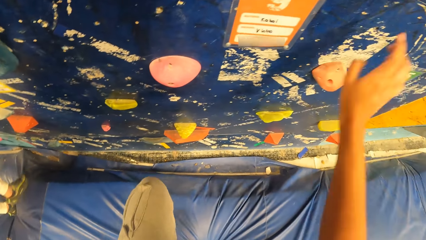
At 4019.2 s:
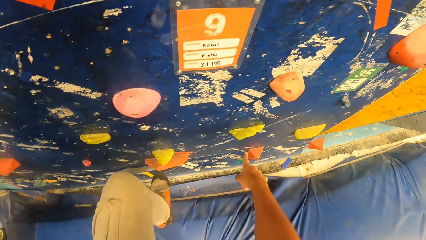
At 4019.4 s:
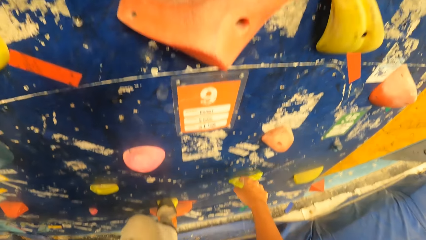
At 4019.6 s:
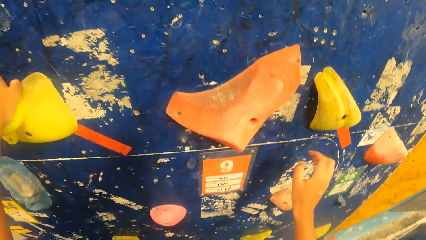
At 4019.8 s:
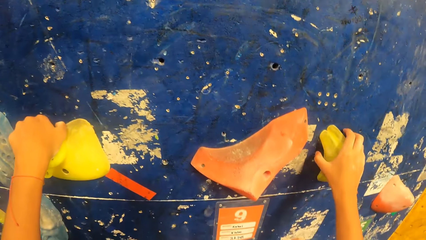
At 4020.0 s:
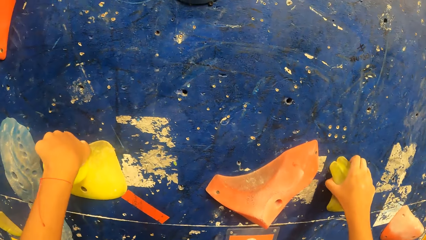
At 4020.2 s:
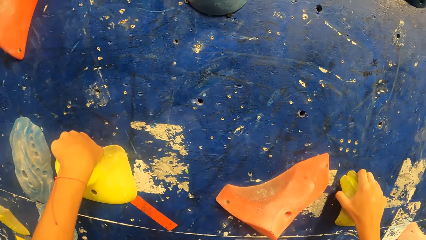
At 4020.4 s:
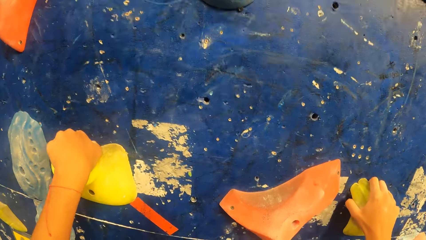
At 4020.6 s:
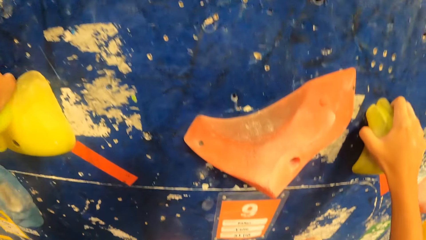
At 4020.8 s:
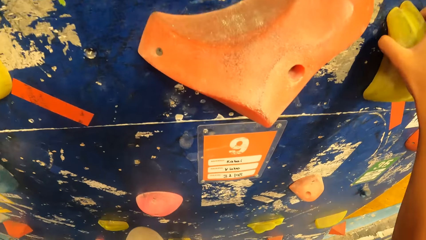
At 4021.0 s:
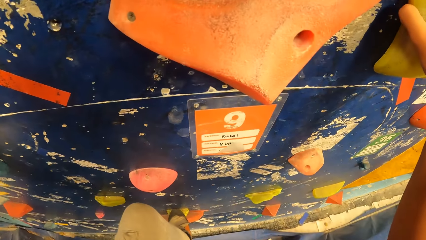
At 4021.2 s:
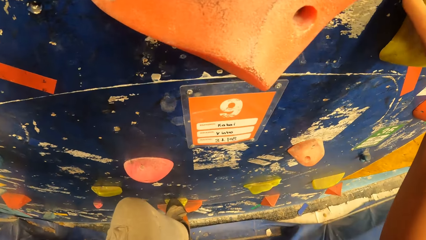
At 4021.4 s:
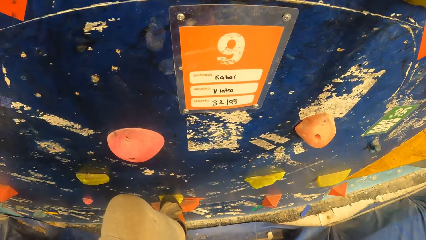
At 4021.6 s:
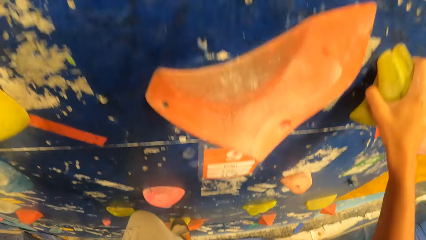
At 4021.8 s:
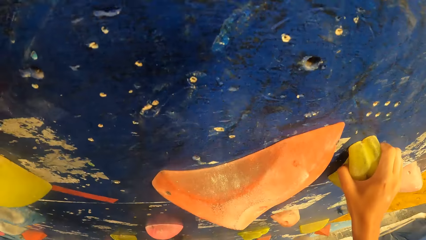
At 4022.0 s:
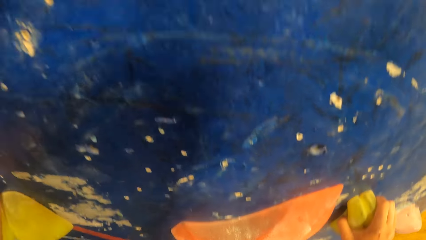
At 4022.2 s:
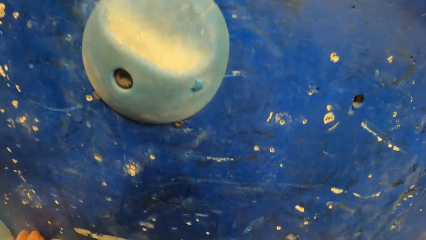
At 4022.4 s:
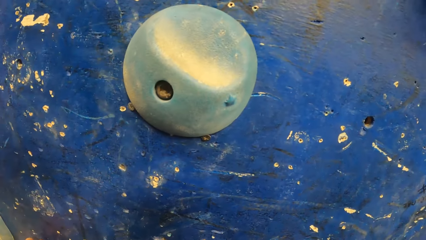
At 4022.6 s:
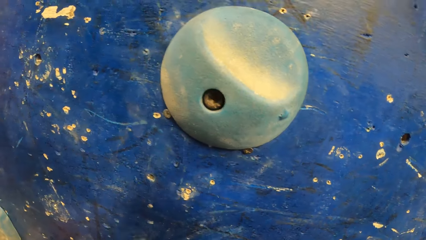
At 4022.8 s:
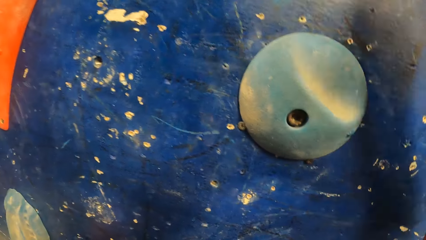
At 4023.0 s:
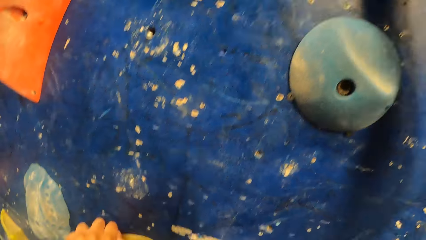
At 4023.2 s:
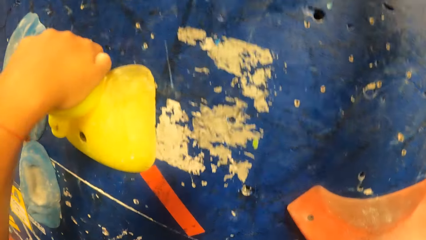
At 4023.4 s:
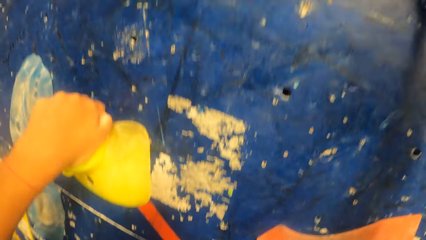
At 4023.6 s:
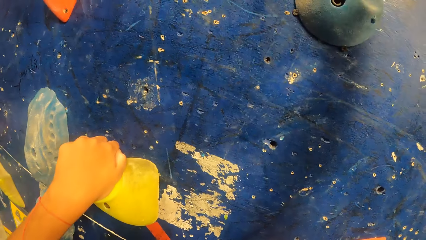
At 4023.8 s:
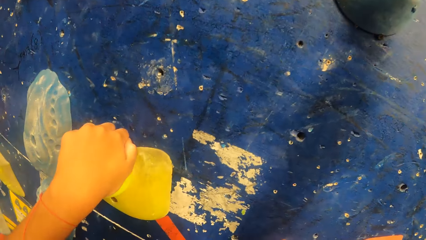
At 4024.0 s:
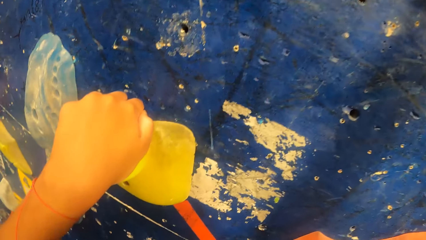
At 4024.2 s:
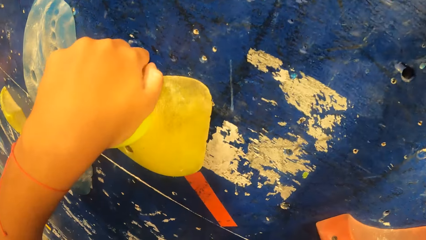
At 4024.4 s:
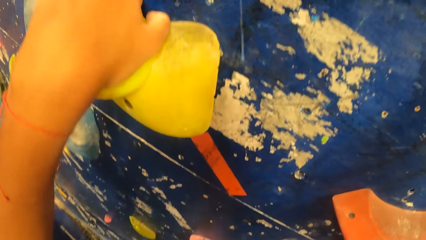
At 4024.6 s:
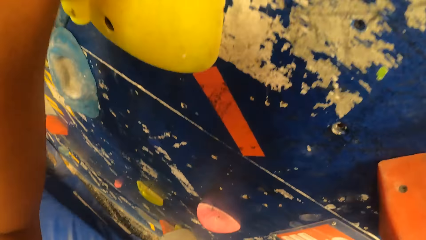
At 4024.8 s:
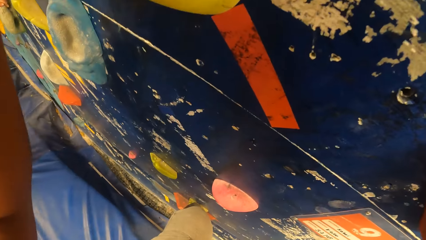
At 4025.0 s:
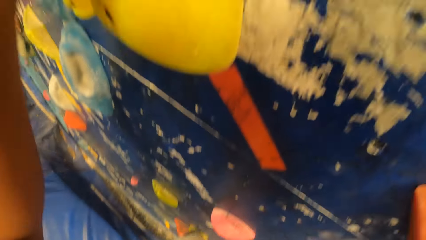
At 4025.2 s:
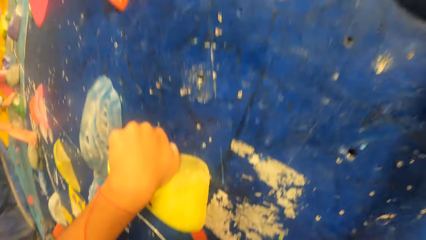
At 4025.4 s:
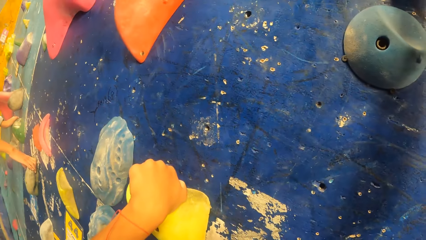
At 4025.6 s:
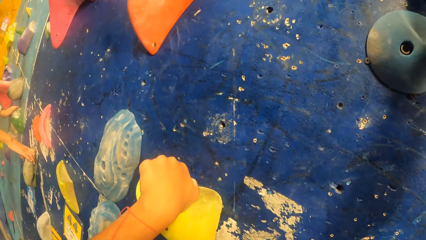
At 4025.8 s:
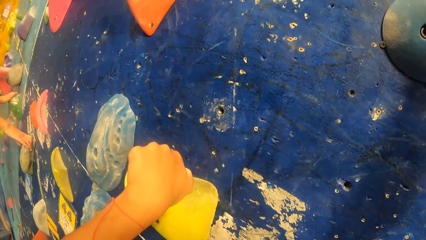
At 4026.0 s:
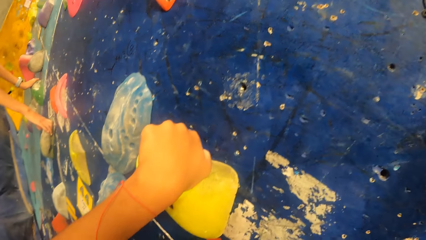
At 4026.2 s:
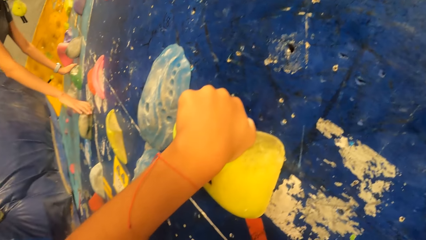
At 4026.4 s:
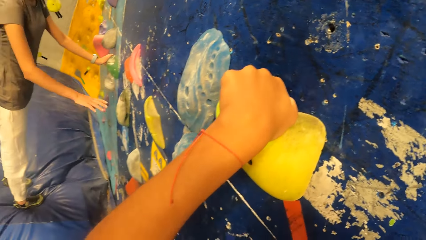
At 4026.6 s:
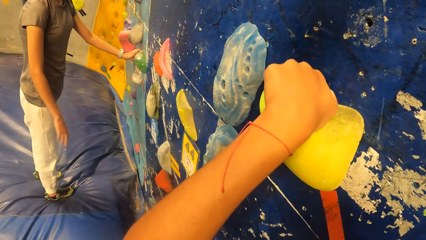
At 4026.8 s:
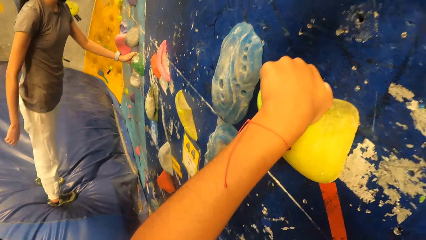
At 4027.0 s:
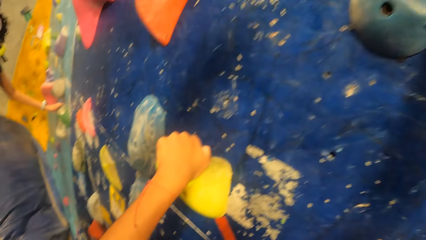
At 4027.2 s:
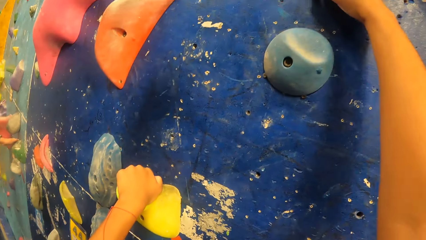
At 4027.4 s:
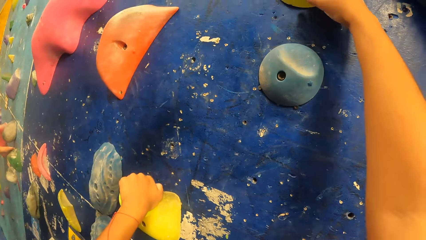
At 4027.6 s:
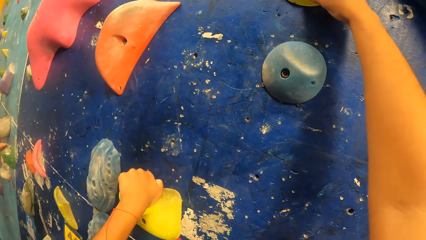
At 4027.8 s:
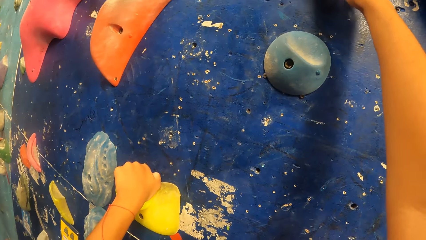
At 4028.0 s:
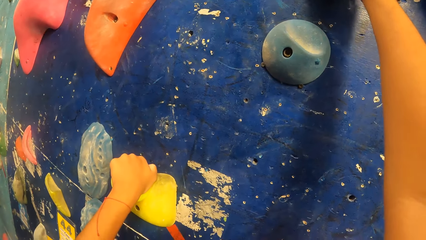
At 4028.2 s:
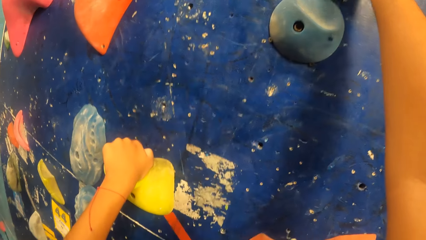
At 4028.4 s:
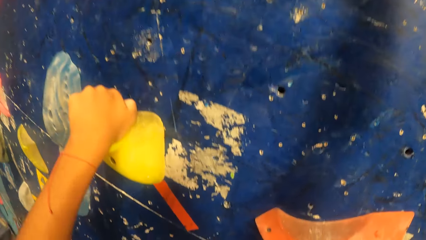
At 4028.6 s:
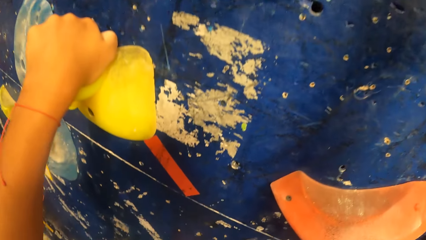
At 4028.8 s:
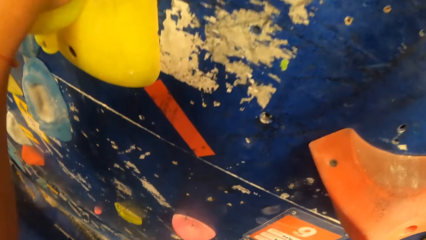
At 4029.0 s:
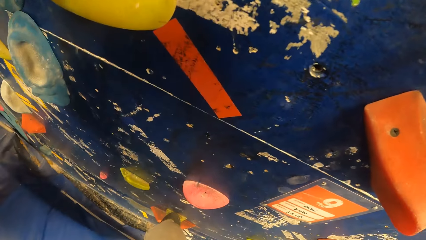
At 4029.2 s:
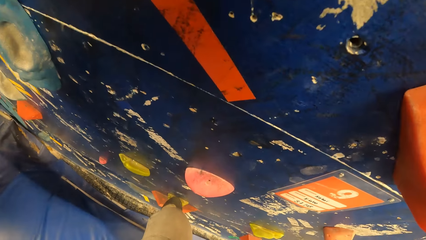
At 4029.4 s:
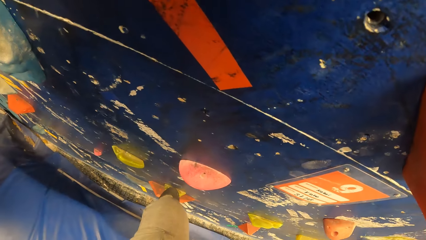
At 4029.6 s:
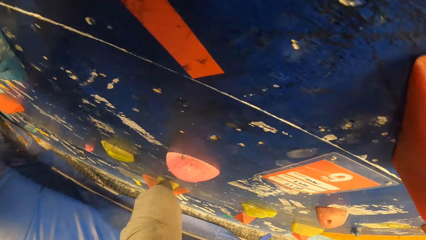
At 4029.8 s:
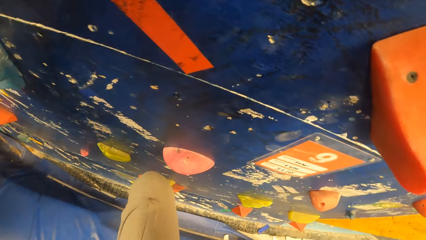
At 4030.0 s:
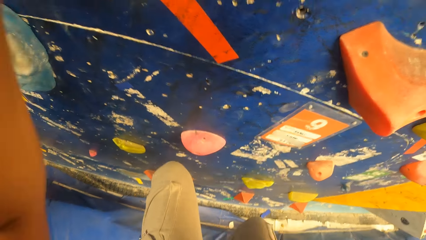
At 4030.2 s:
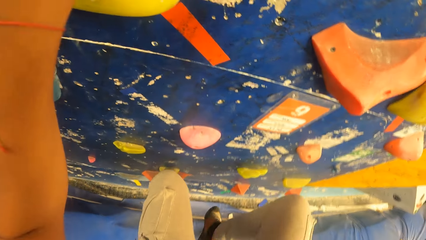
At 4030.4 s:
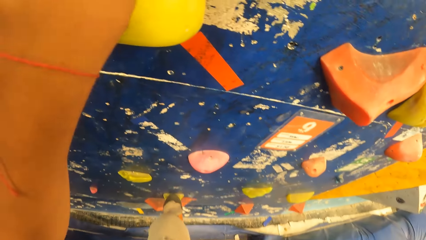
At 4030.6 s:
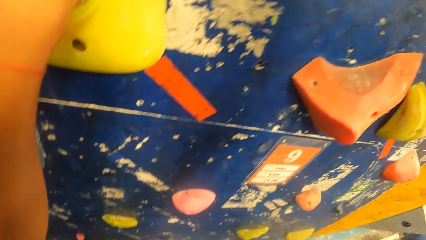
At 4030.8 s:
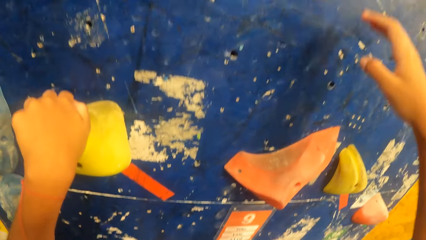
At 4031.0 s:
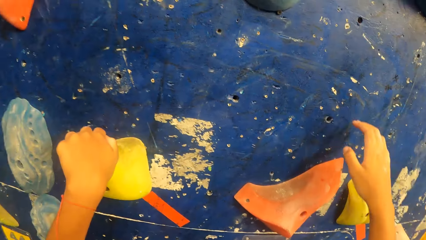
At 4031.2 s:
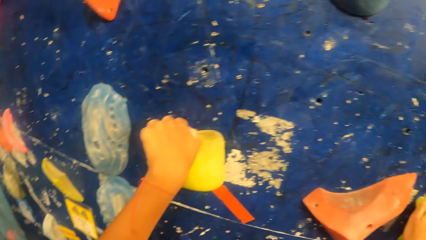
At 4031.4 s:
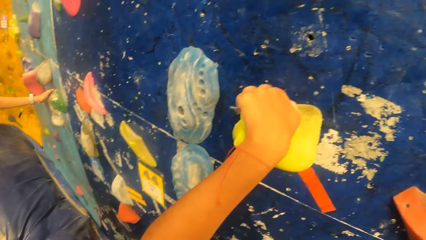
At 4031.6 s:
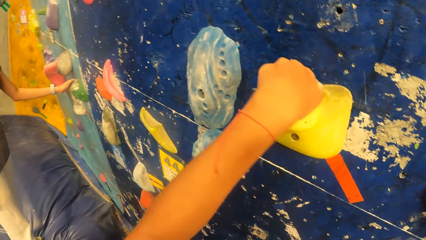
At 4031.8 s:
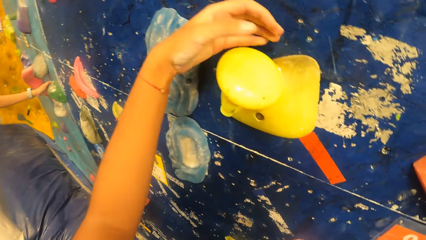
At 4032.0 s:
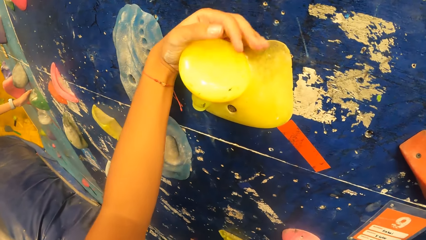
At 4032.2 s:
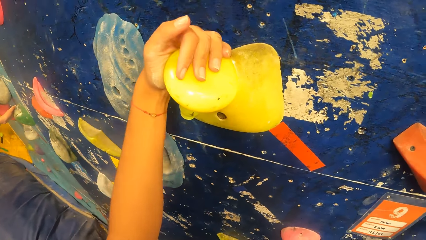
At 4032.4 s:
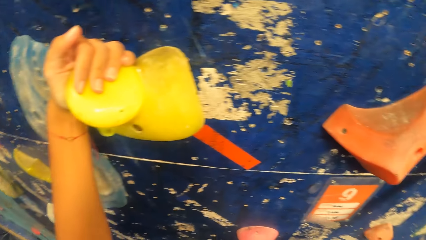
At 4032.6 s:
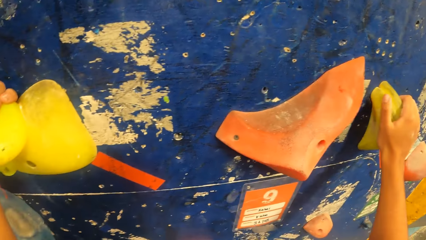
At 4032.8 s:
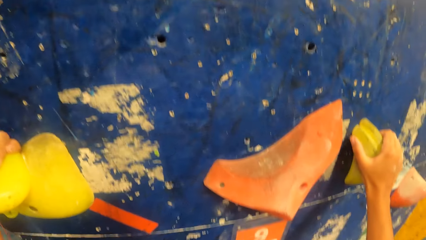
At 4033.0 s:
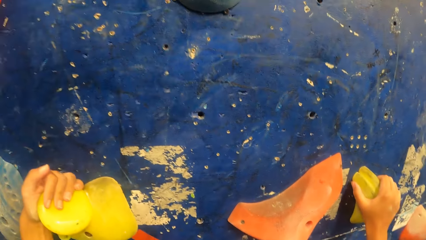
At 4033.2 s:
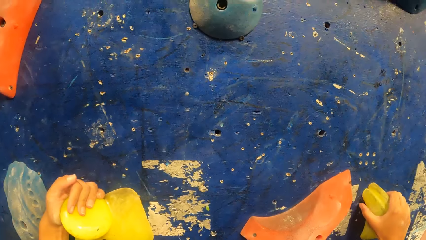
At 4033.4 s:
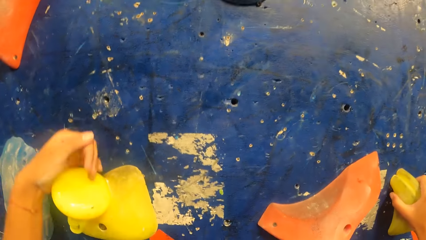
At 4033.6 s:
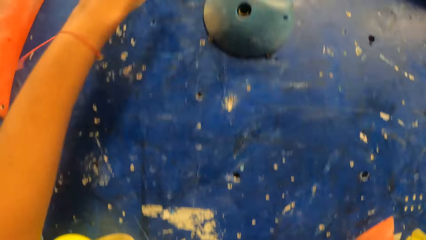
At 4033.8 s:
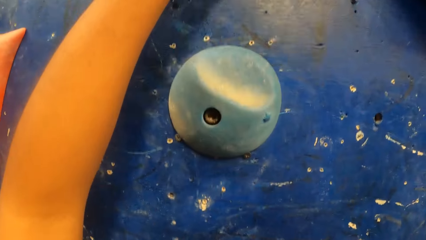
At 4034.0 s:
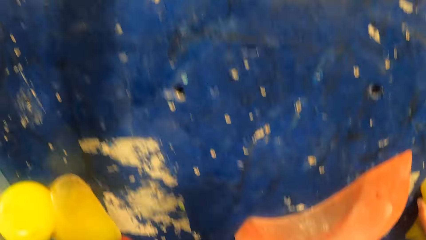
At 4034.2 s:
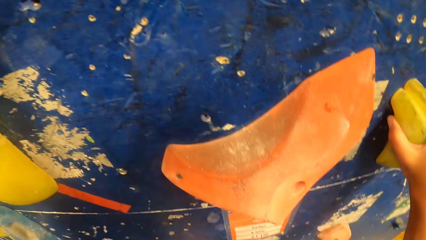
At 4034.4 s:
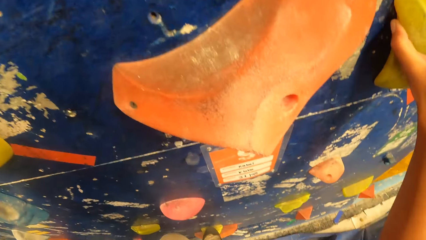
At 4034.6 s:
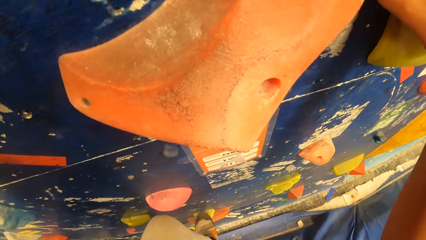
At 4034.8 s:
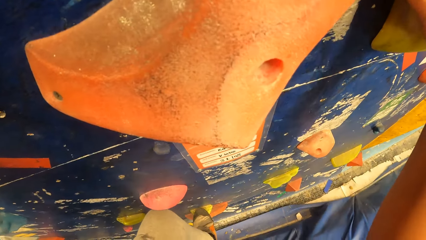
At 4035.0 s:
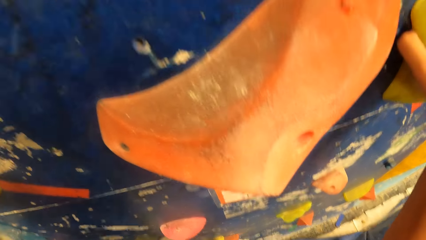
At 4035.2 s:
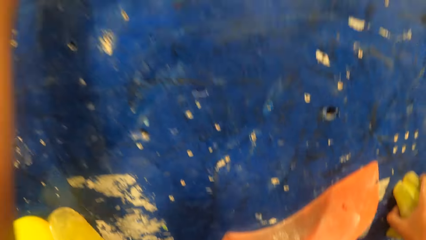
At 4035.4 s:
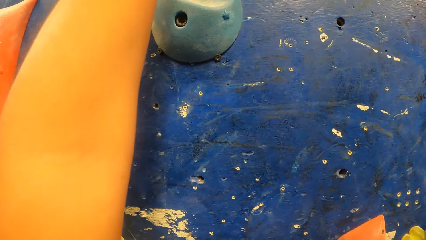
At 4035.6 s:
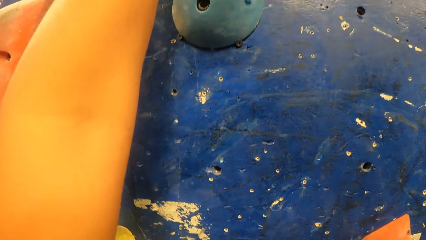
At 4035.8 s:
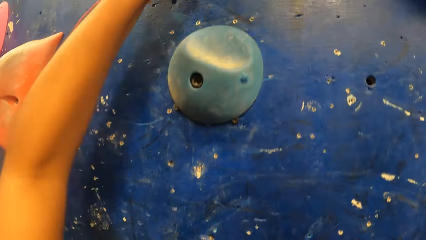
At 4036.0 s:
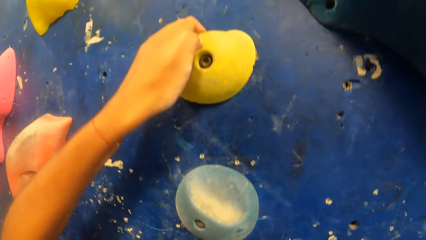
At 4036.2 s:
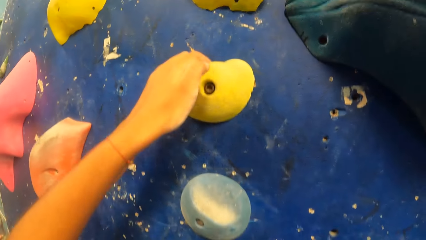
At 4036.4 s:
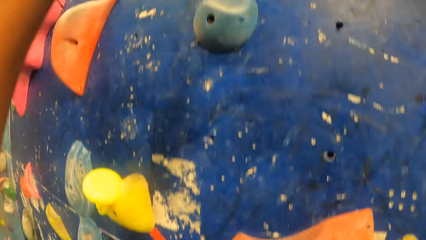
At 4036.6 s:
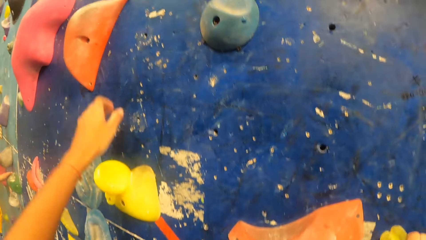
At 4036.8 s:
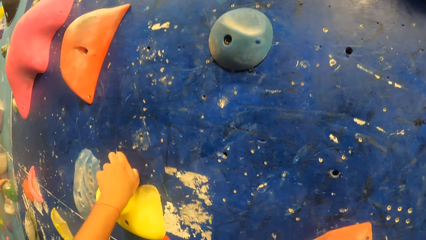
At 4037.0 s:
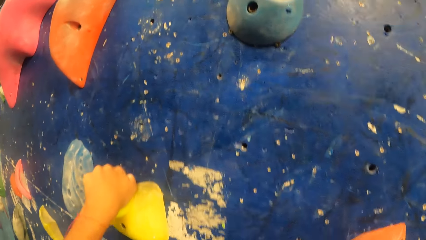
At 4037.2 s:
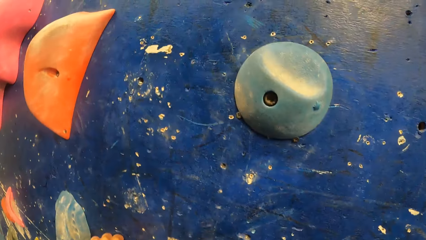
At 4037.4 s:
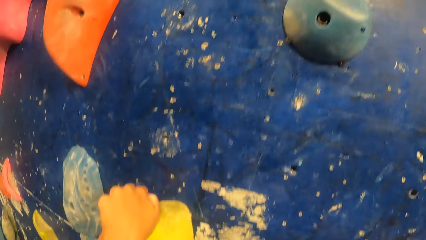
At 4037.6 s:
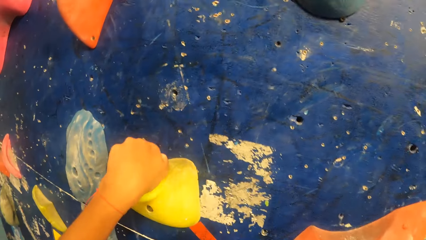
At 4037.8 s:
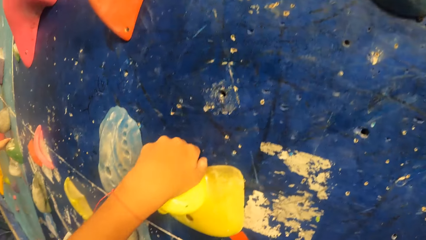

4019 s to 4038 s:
The camera wearer moves the legs down. They step on the rock and point a finger down. They hold the rocks and lift a hand up. They climb on the wall rocks. They look around. They hold the rock. They look down. They lift a foot up. They move the hand. They hold the rock. They look around. They move the hand up. They look down. They hold the rock and look up. They move the hand down. They hold the stone.
